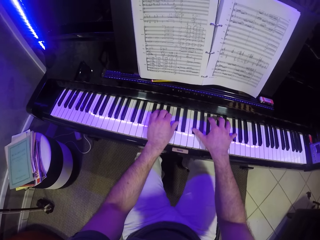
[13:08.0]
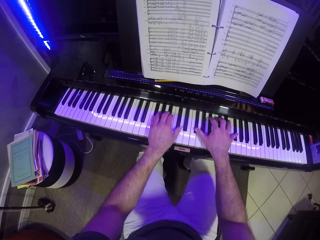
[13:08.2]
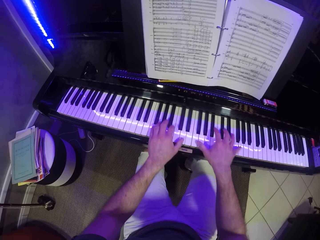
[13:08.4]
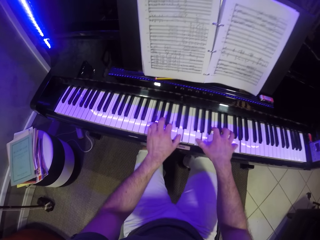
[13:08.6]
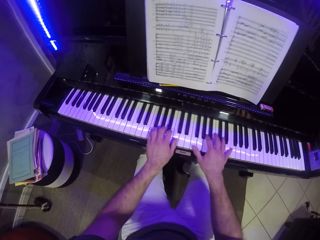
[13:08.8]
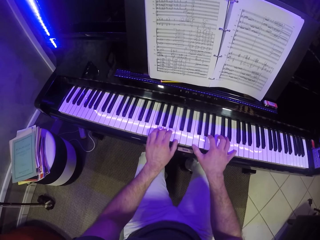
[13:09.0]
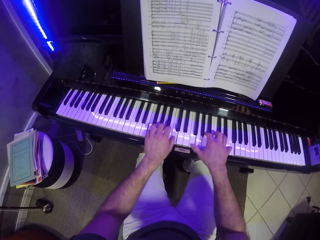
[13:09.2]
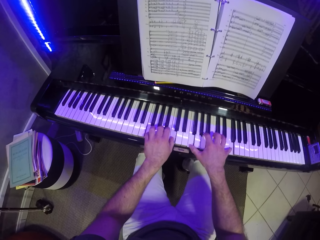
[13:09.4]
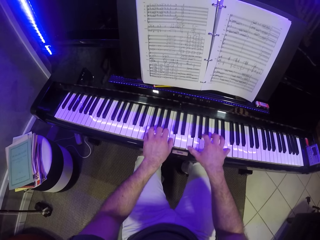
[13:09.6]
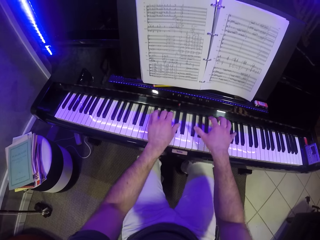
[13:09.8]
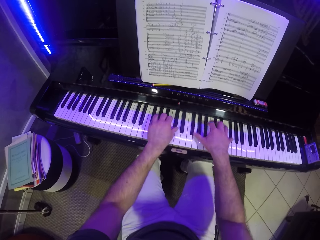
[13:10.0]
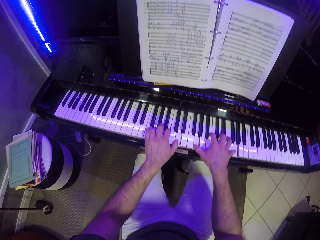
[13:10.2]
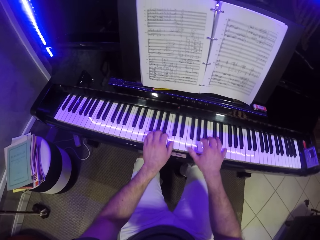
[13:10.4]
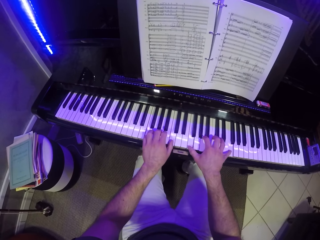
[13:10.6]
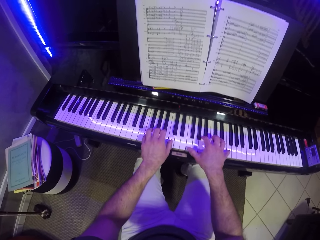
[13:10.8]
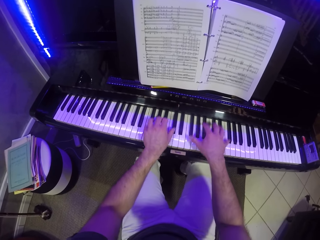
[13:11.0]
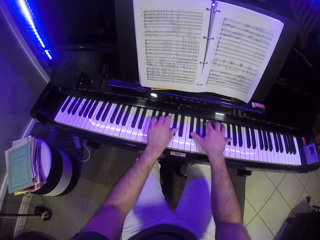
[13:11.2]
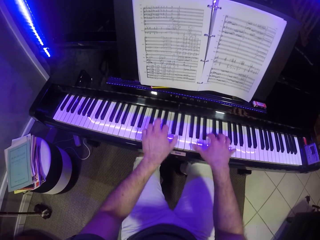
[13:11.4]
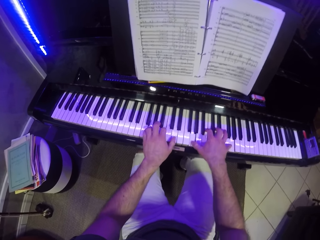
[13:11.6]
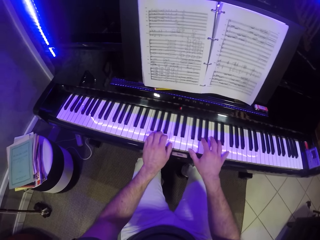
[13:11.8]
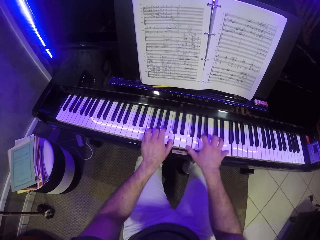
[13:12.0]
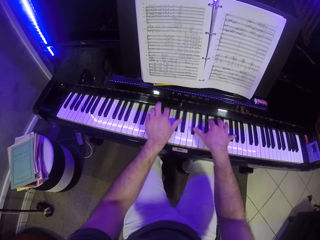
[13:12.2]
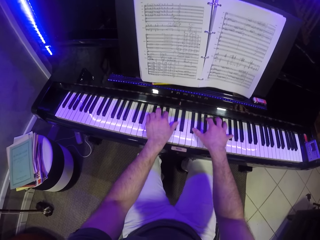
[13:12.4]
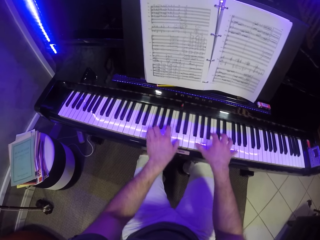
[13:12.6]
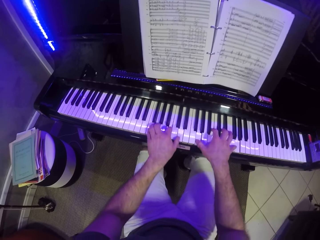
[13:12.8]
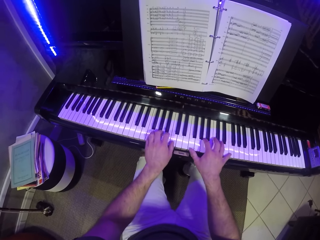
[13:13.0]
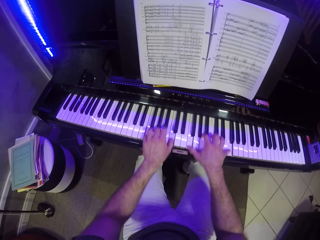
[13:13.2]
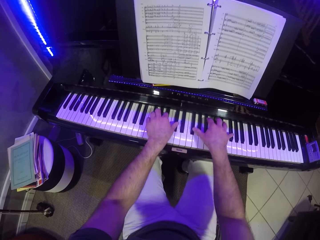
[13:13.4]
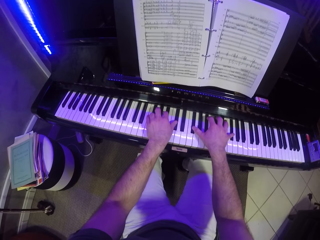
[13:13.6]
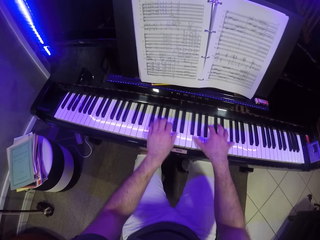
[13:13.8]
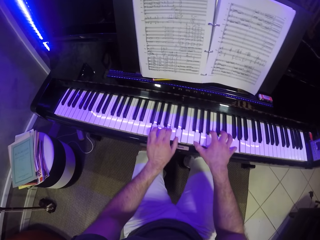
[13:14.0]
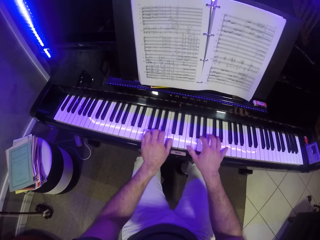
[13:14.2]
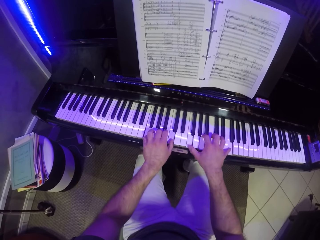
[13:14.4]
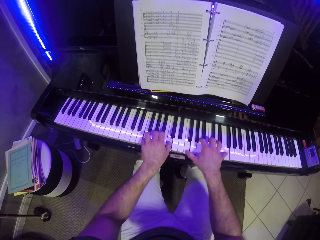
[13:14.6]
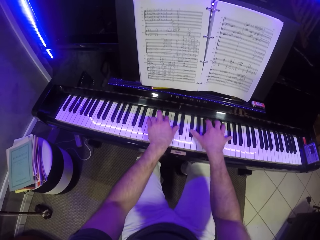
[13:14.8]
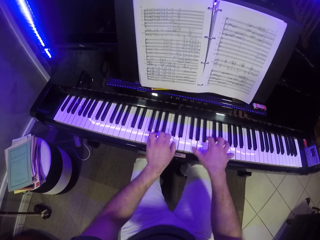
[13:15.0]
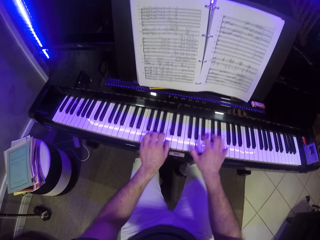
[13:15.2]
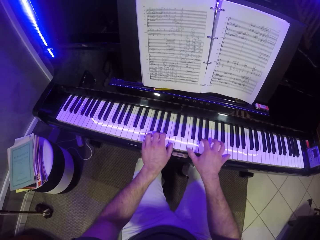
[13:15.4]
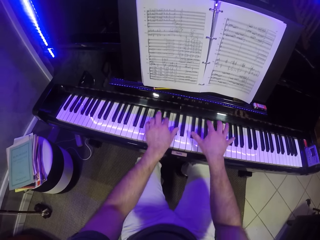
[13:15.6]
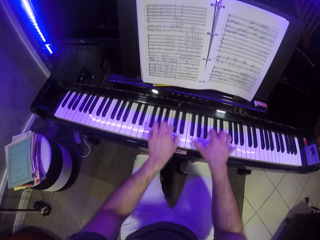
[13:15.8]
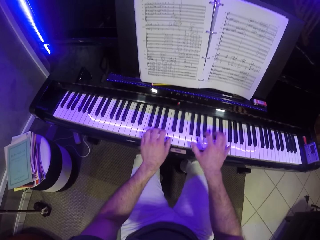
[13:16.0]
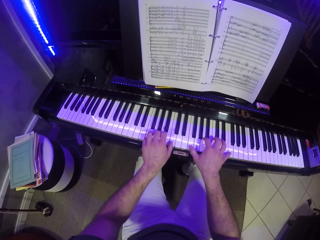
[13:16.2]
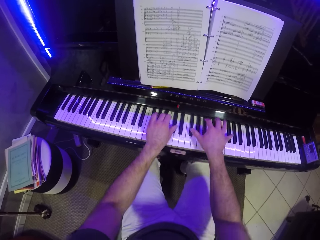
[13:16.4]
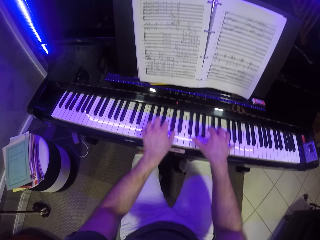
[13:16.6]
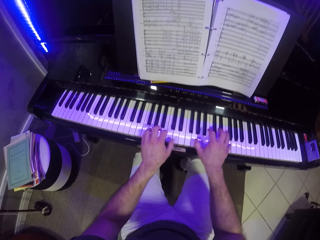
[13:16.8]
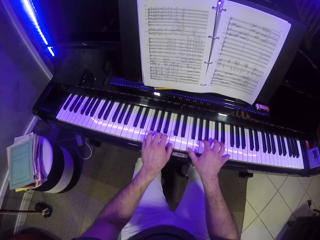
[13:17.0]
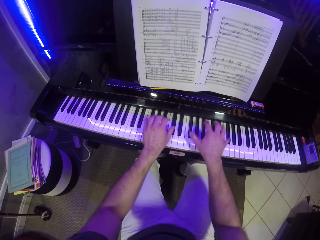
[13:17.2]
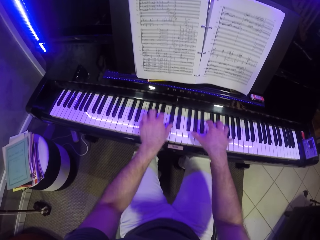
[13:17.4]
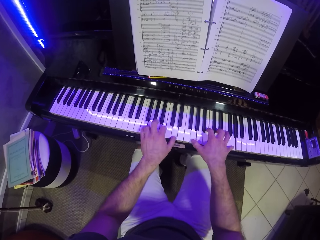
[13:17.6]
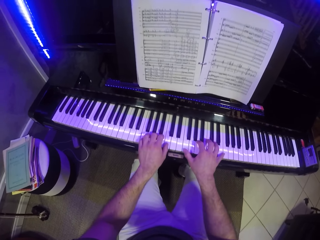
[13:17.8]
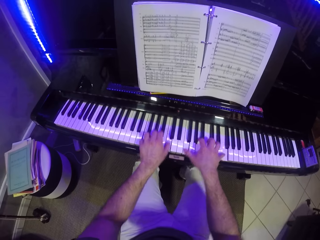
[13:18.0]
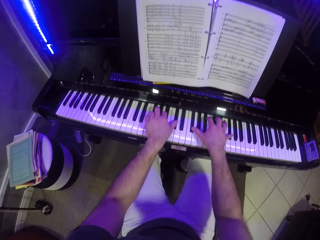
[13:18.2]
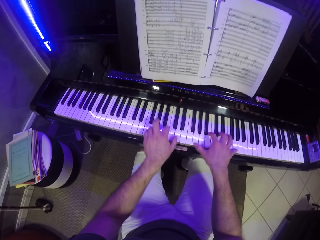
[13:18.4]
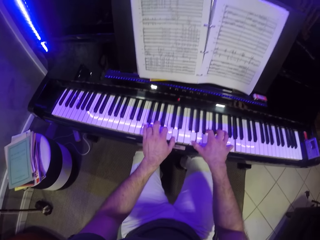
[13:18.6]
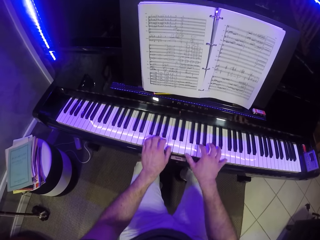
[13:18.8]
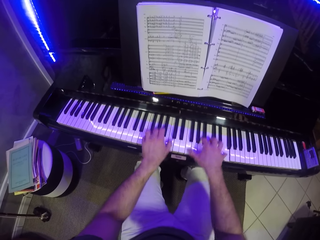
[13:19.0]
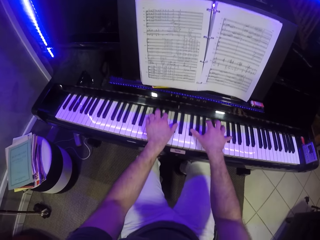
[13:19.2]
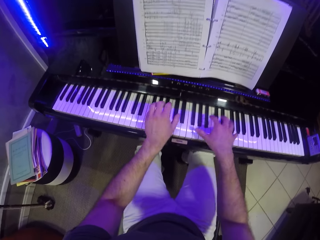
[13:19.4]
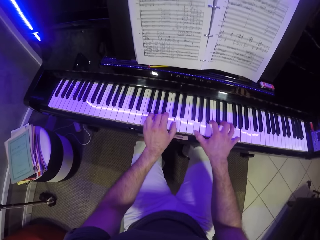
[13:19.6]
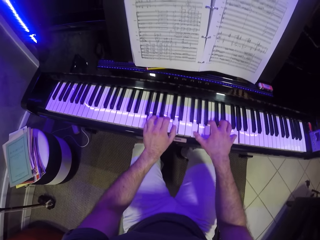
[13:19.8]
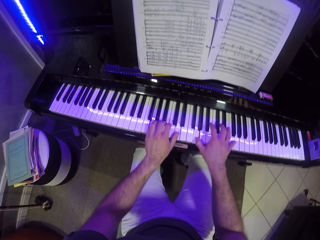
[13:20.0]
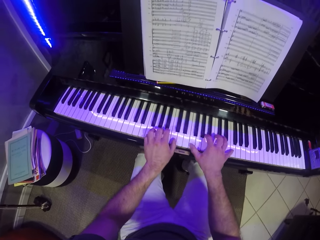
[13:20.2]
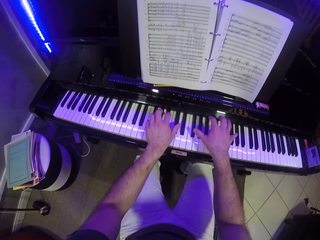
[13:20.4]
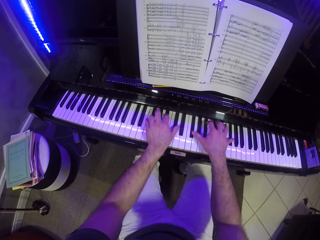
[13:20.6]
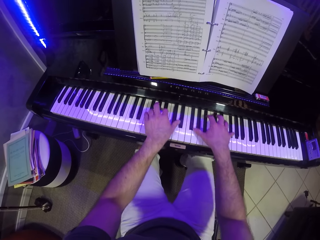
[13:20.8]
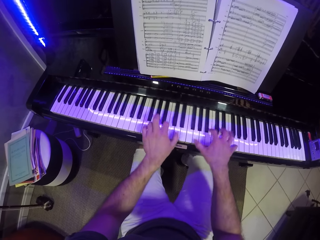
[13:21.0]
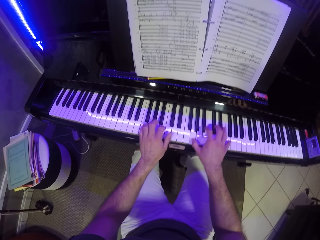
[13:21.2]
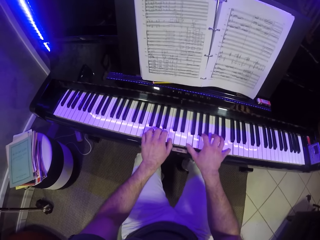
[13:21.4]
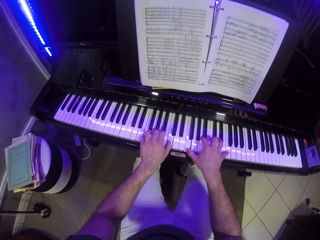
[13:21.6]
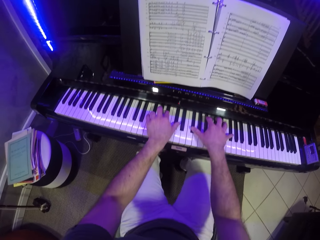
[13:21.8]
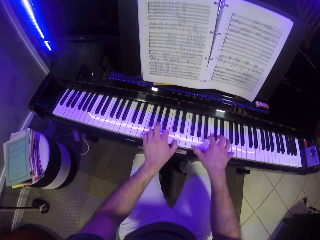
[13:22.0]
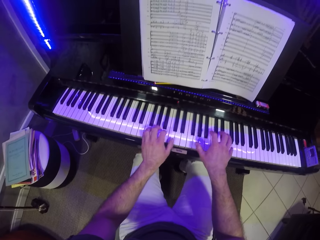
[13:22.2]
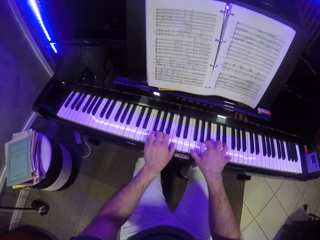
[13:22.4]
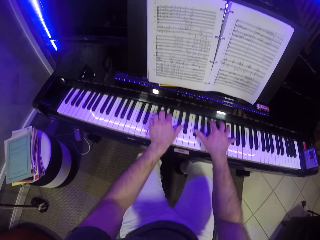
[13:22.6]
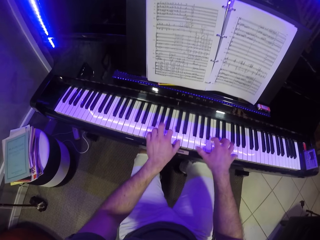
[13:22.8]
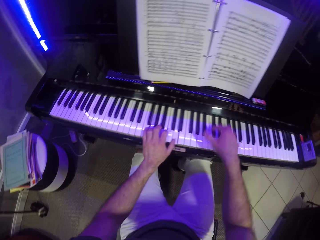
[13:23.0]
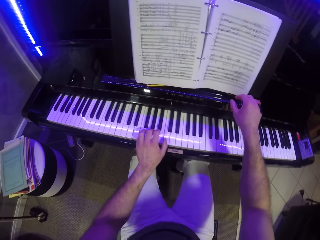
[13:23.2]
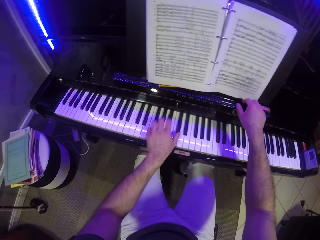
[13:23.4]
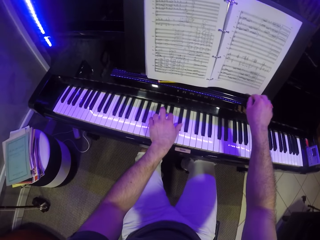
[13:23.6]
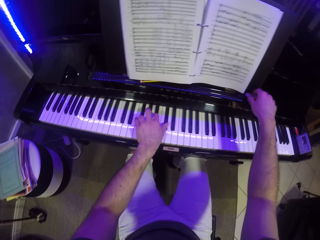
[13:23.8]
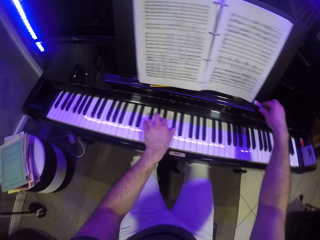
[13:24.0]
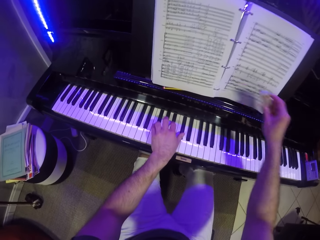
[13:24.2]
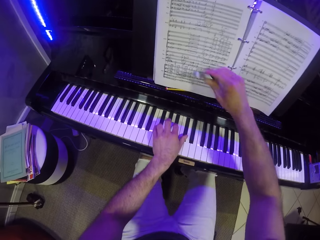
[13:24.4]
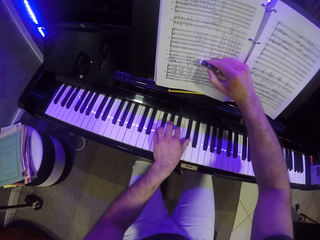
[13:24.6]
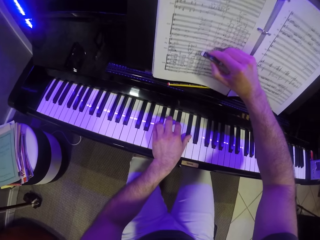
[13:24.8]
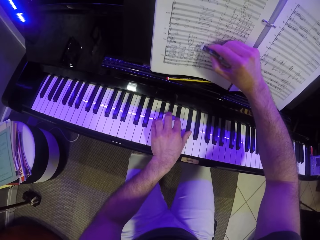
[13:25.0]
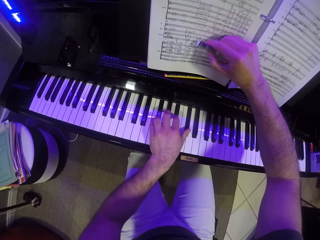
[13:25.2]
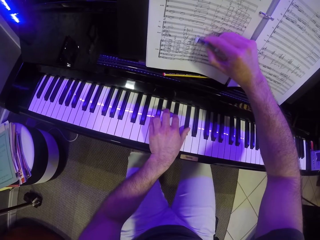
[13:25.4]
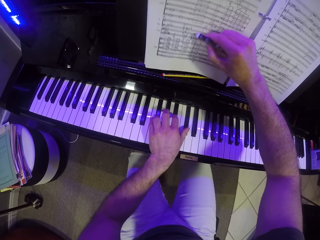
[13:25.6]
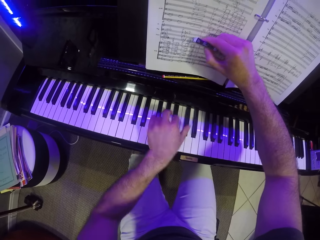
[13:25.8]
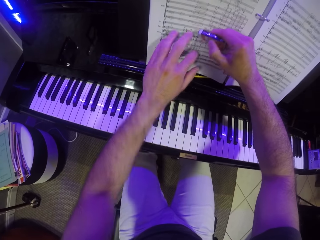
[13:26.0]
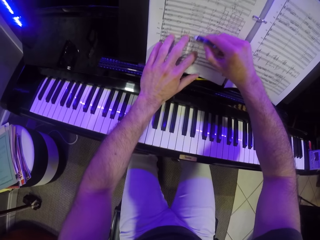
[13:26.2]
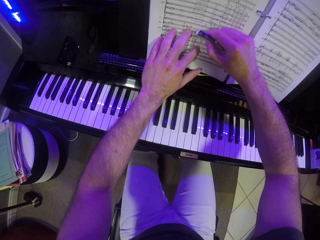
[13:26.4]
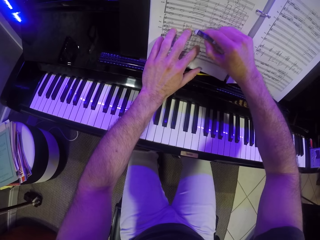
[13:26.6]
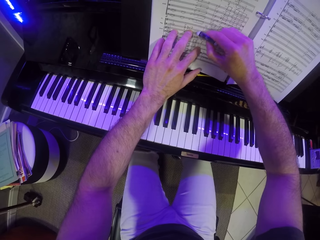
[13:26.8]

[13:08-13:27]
The camera wearer plays the keyboard with his left hand. He picks up the eraser on the music rack with his right hand. He rubs the music note with the eraser in his right hand. He places his left hand on the music note. He holds the notebook with both hands.

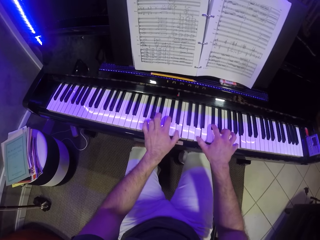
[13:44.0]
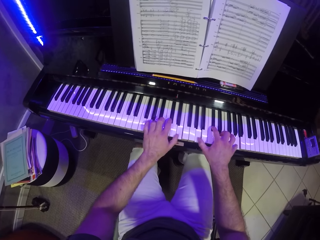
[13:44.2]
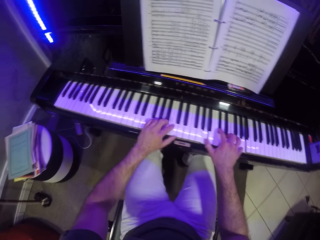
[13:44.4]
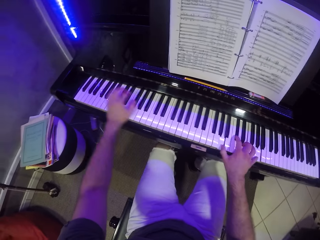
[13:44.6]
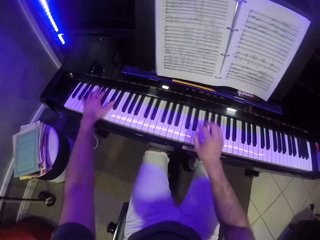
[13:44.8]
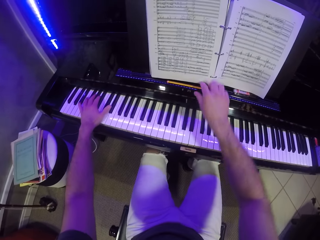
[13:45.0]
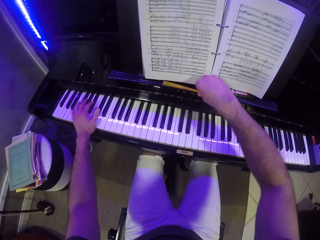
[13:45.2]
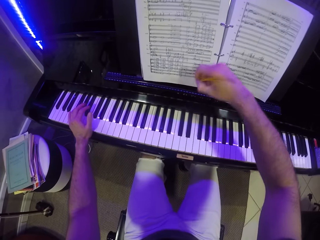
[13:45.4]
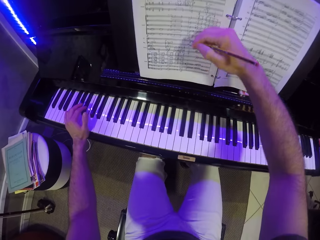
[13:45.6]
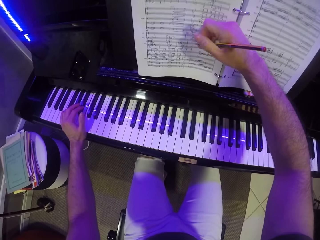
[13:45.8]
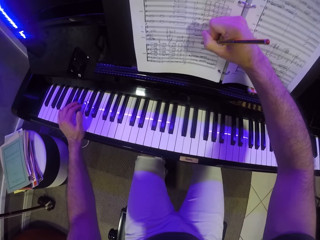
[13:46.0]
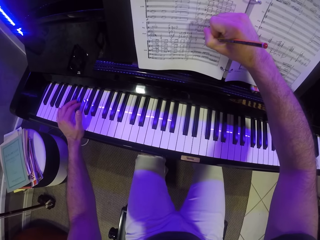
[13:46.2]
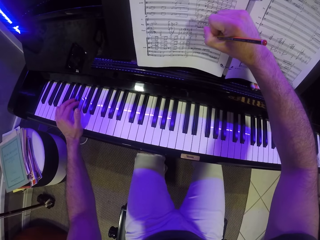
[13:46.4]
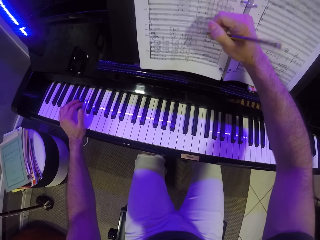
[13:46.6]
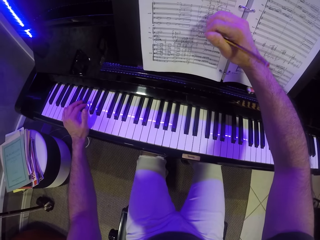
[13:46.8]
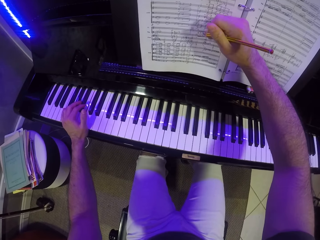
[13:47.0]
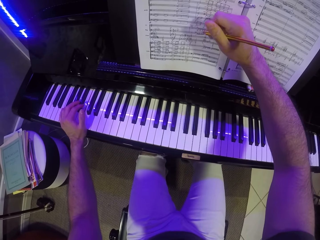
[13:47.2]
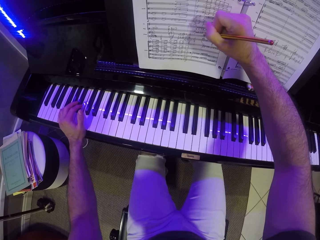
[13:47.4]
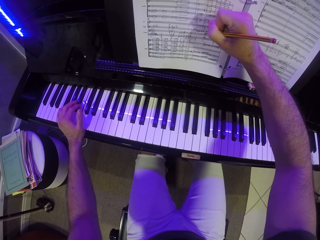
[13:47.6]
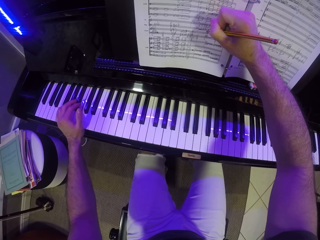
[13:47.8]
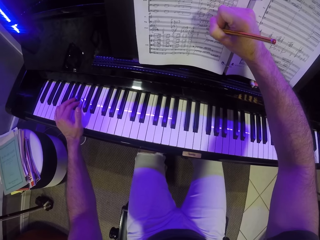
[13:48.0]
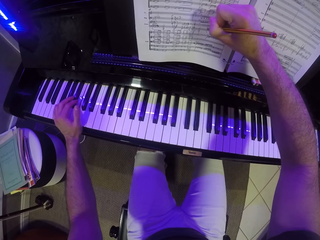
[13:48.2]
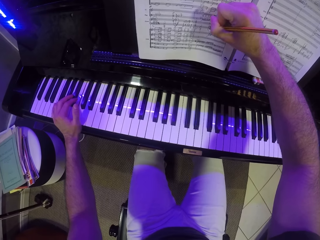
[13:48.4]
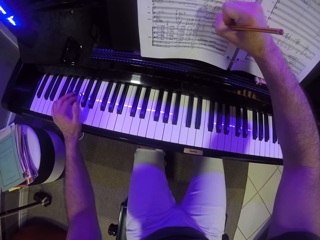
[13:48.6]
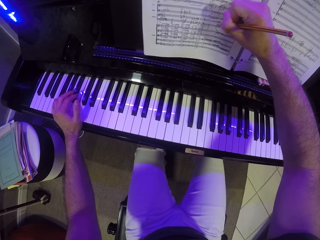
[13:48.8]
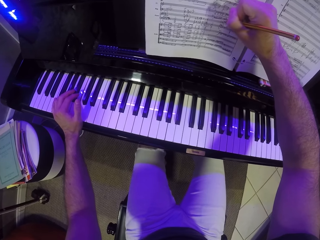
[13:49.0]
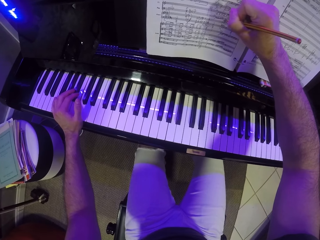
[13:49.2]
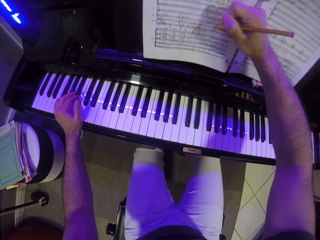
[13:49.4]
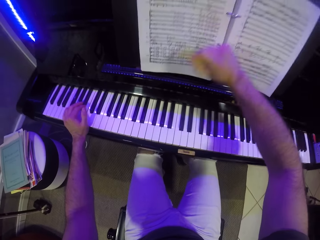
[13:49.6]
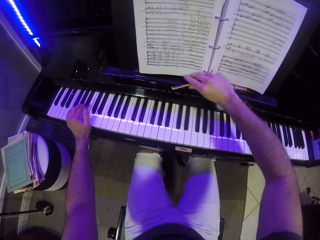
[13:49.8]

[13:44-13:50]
The camera wearer picks up the pencil from the piano book holder with his right hand. He writes on the piano book with the pencil in his right hand.
